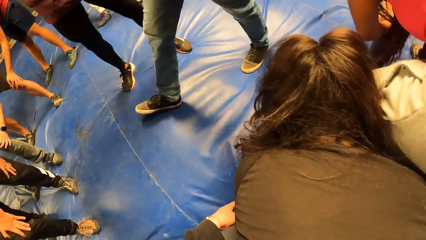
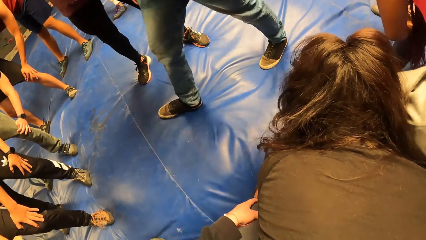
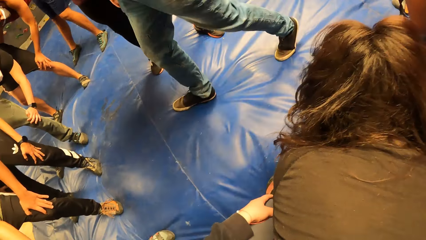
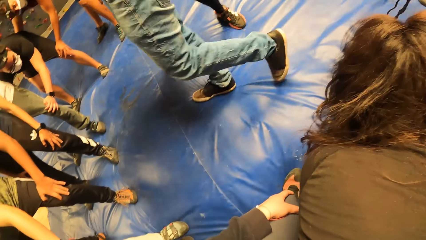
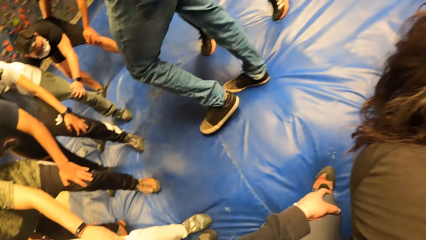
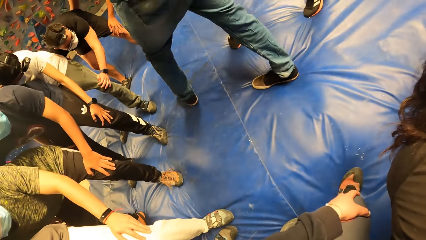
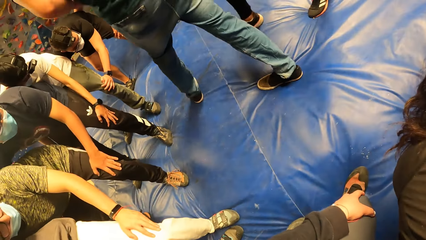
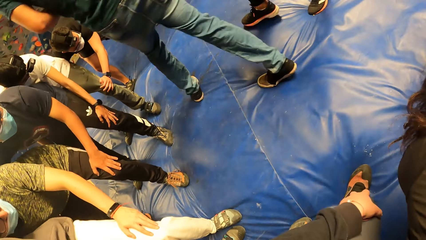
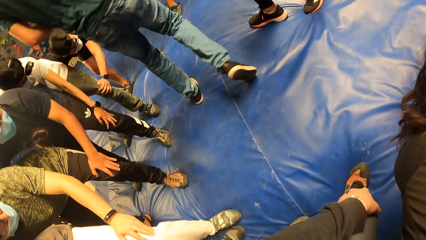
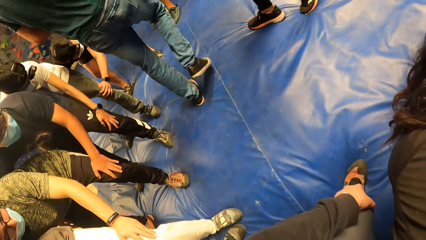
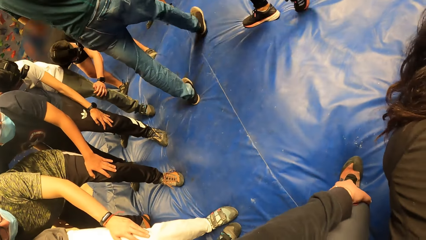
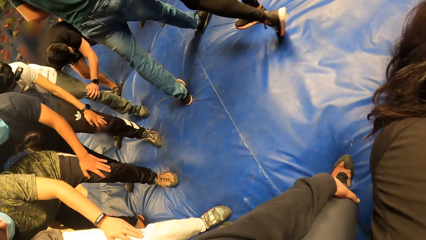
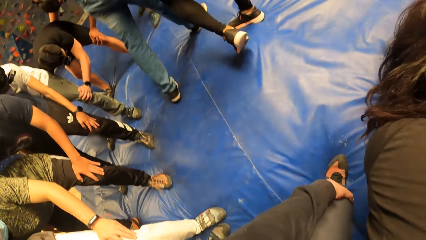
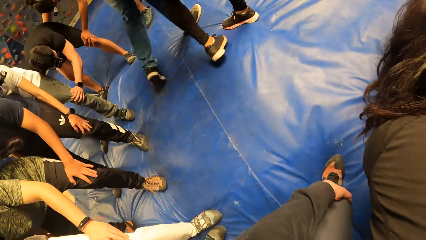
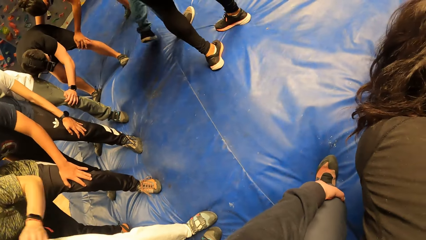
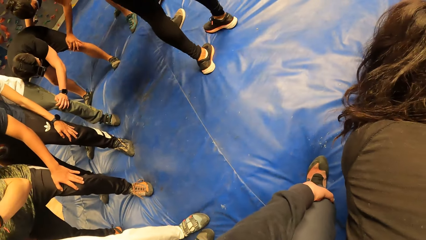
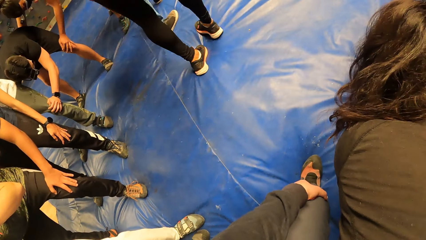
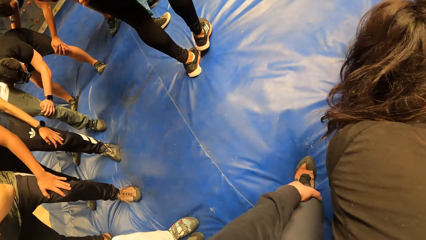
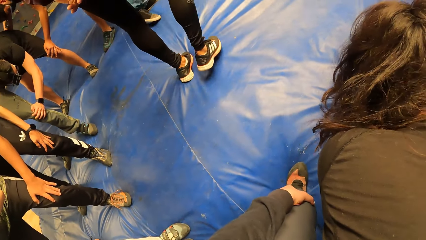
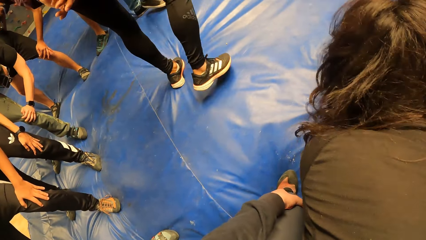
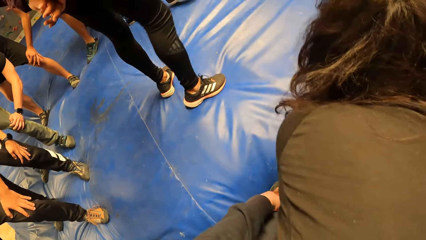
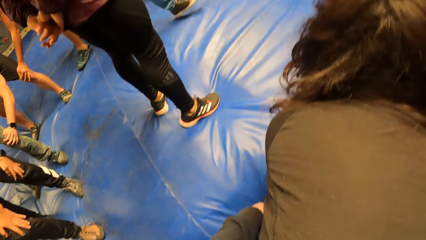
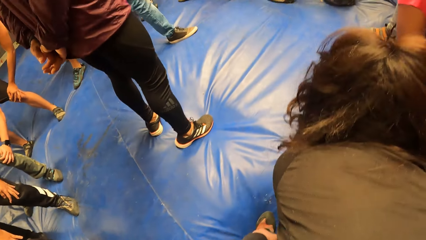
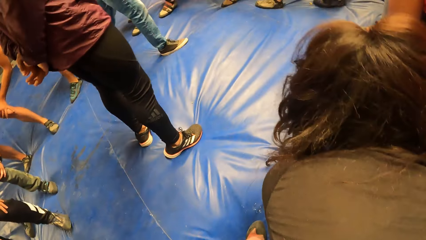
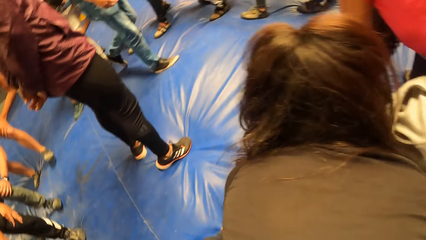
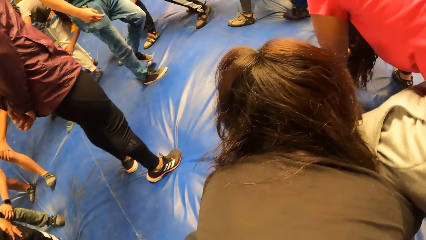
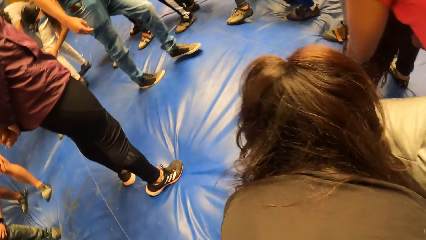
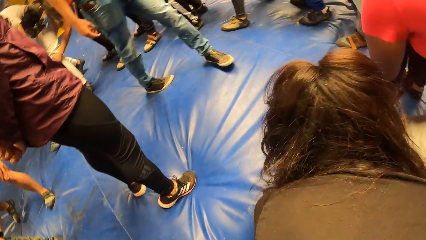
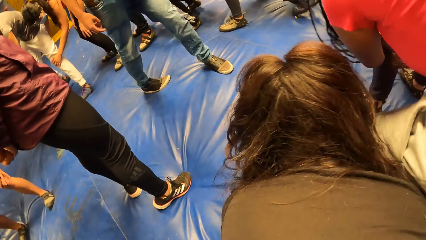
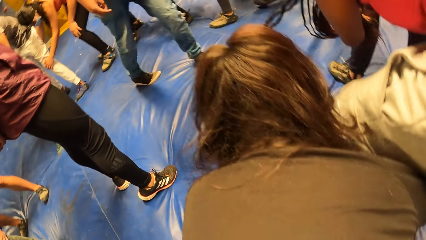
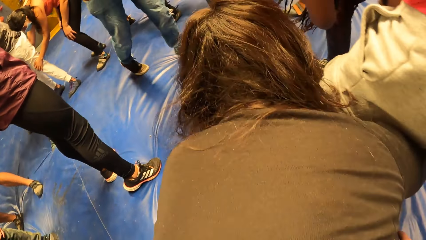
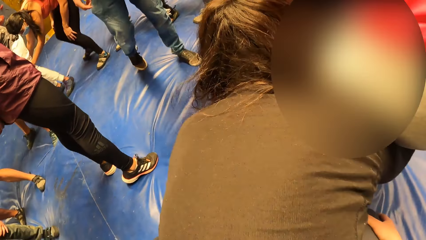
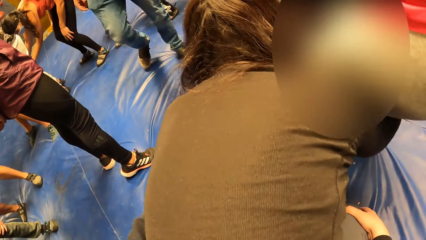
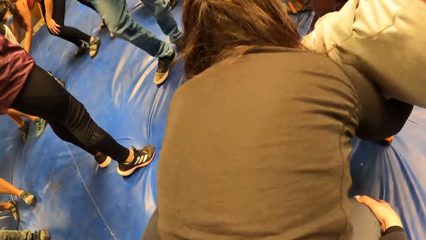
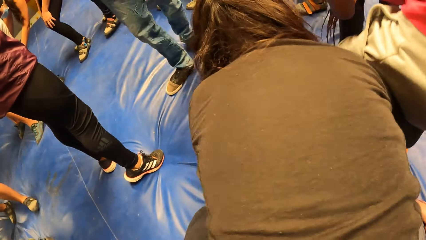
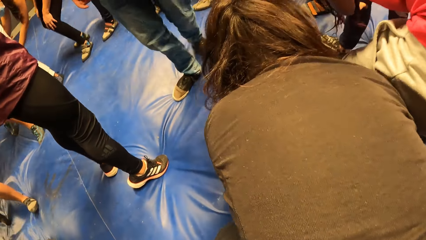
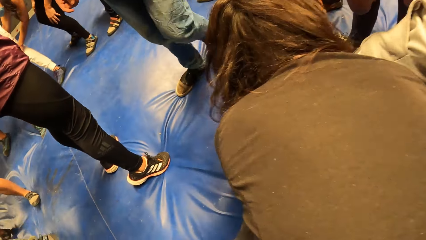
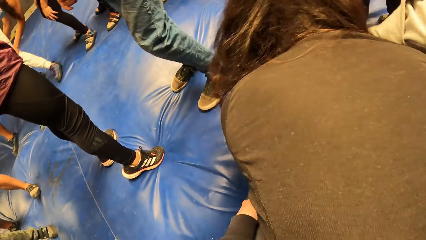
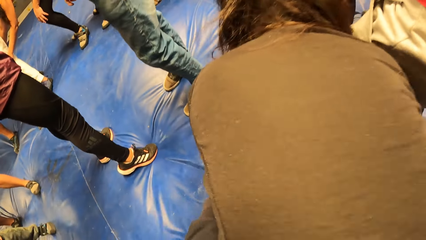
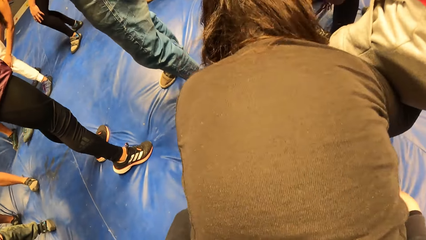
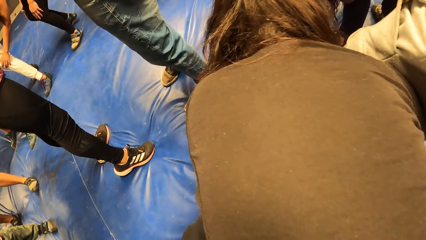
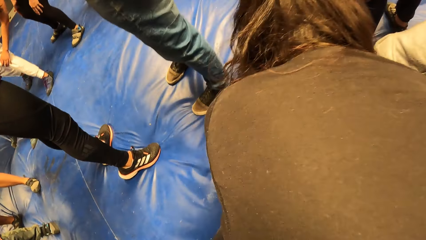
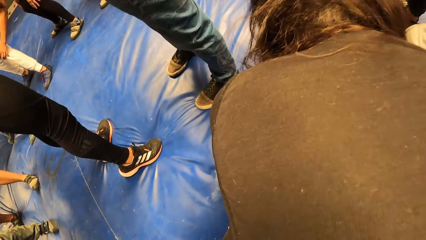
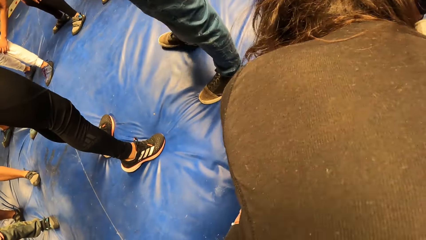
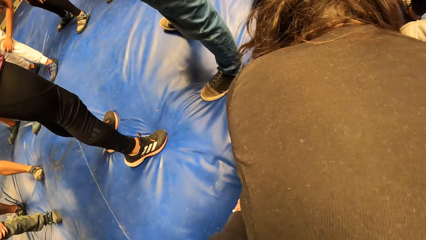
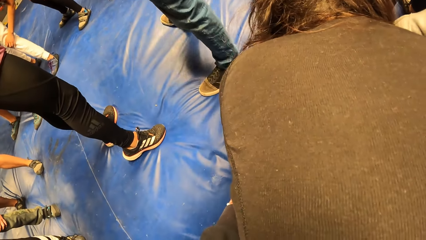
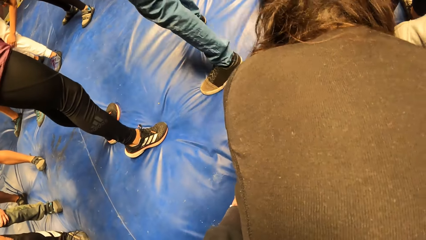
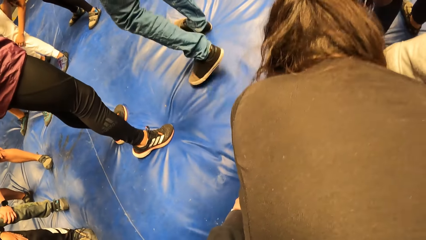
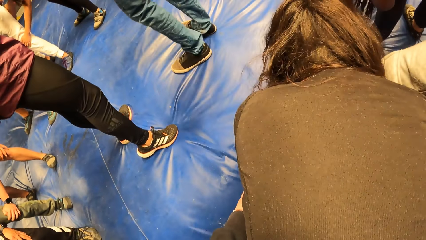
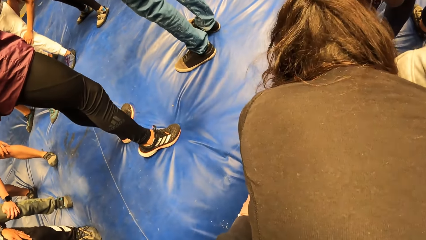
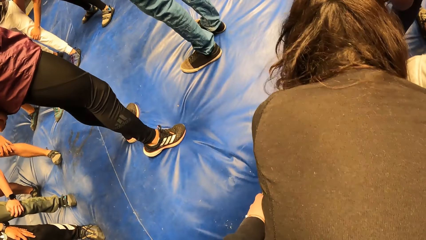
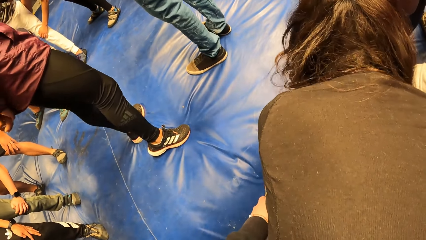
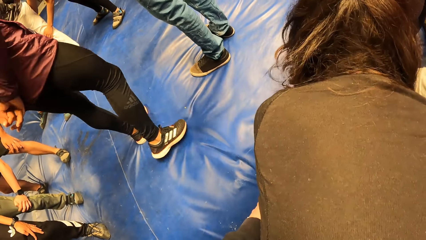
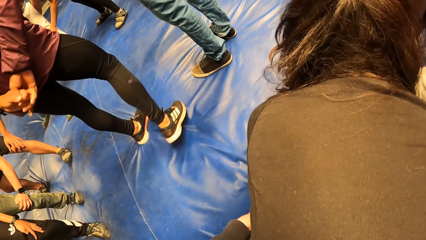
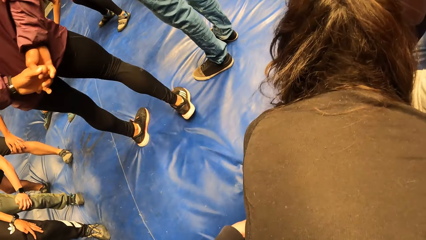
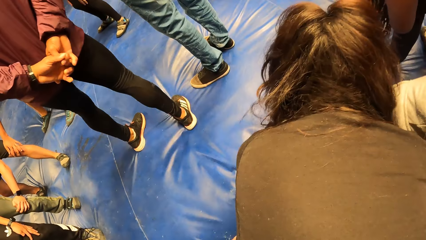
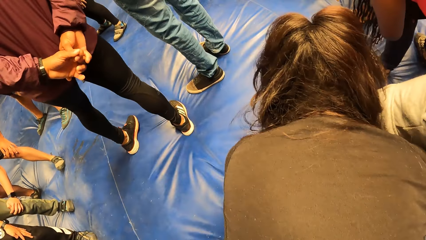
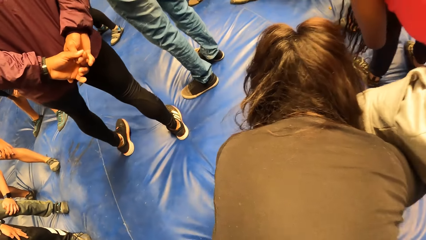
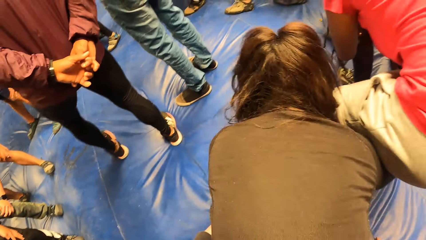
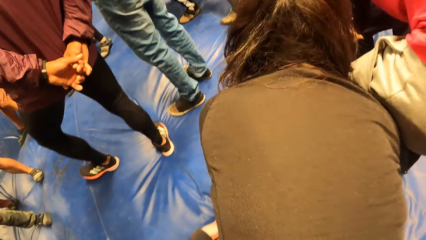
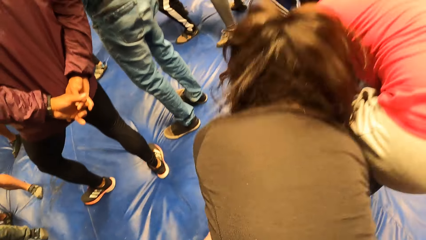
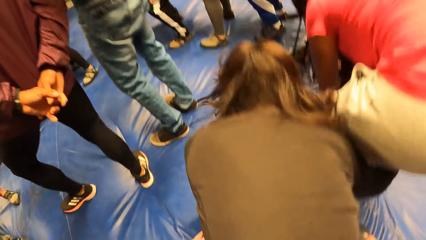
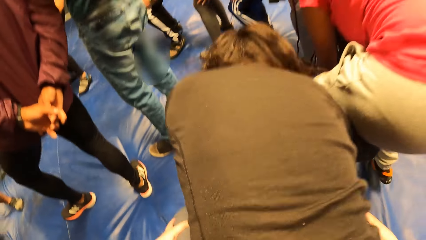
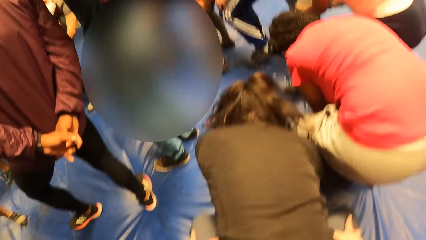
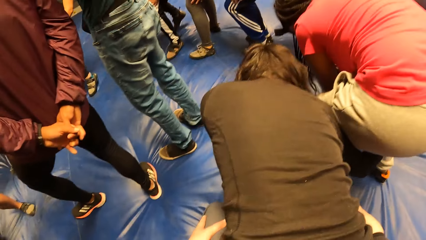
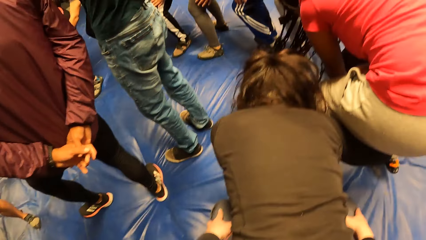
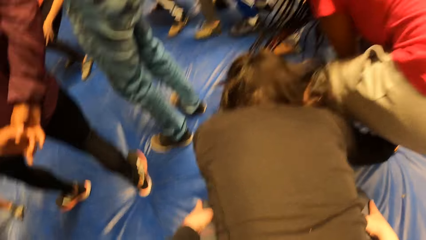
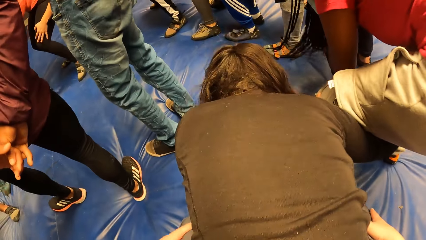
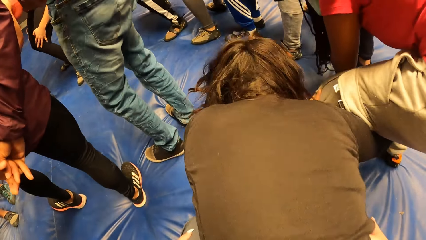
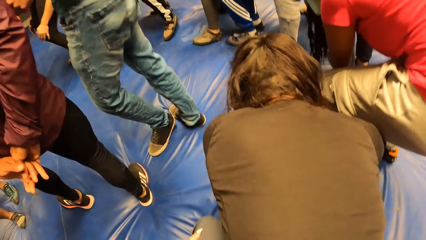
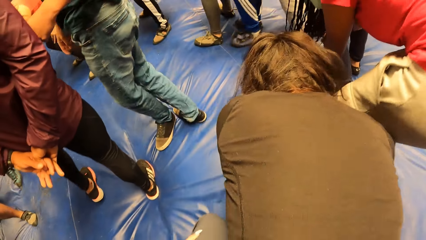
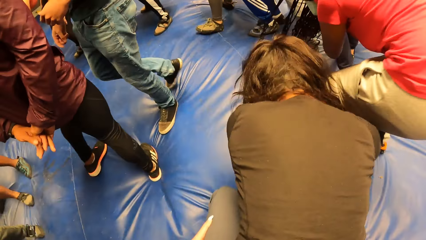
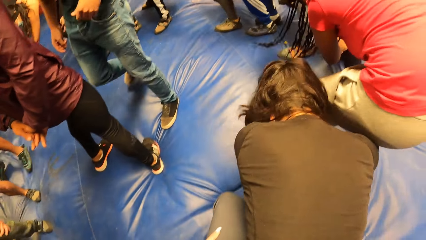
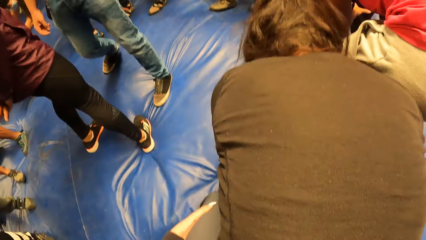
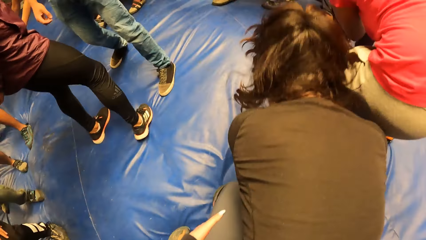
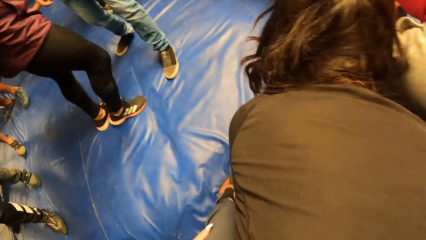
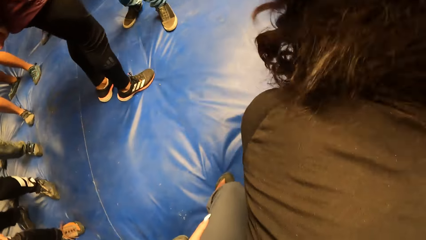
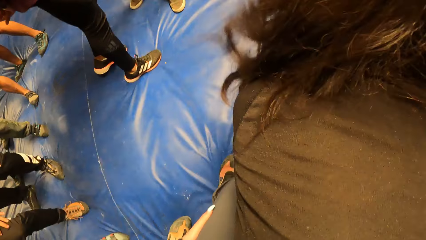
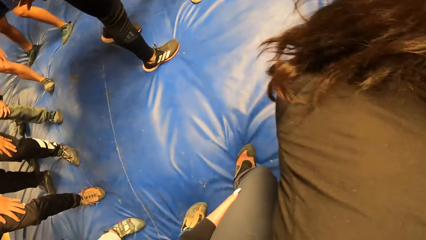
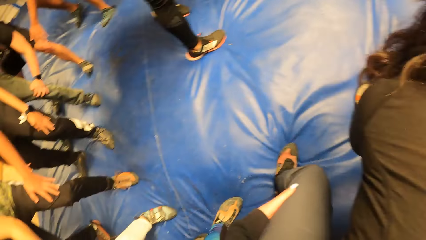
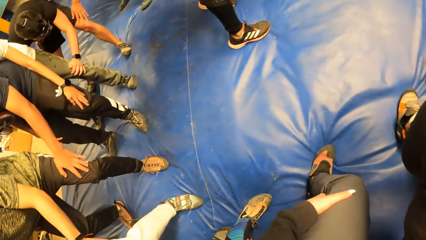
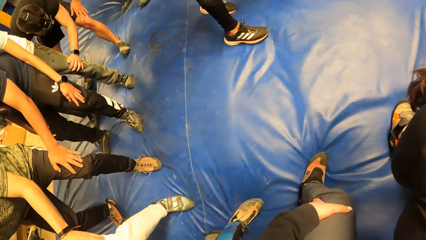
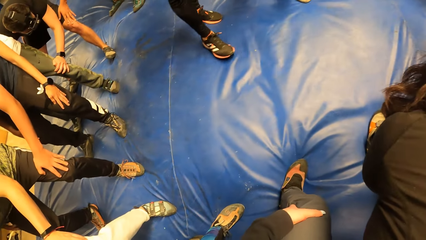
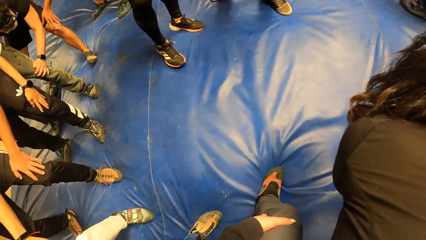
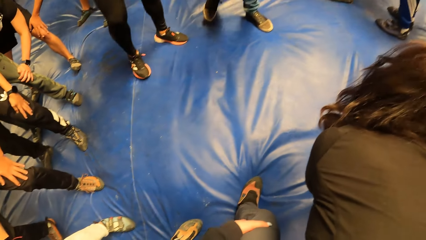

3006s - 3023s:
The camera wearer looks around. They touch a lady. They move around. They look around. They move around.
